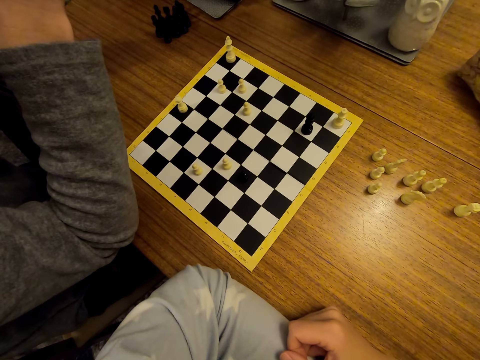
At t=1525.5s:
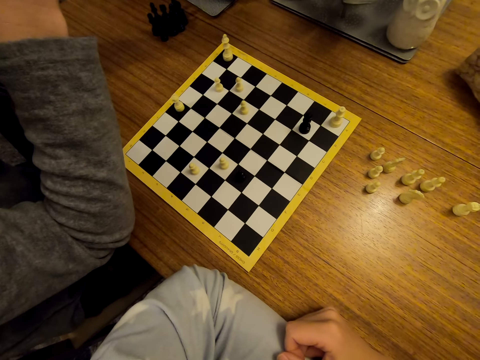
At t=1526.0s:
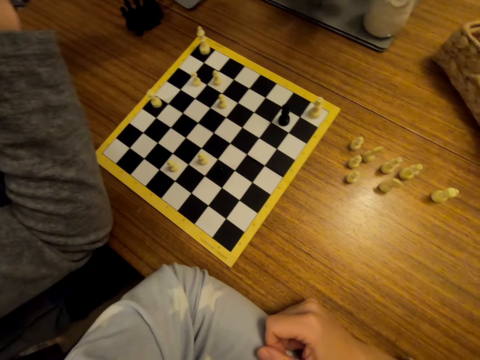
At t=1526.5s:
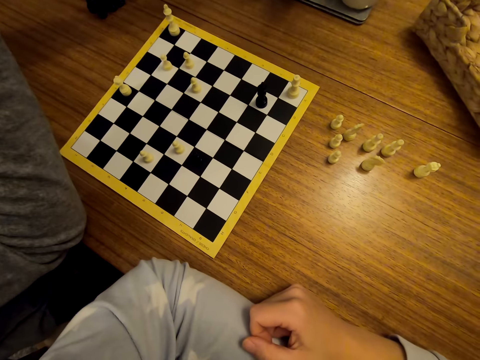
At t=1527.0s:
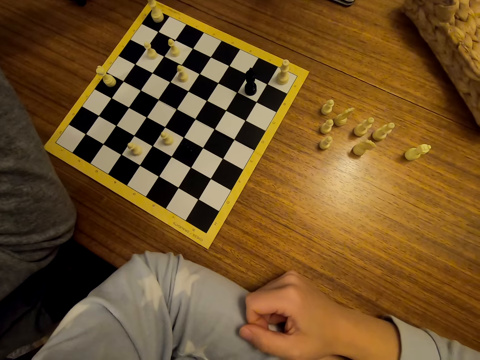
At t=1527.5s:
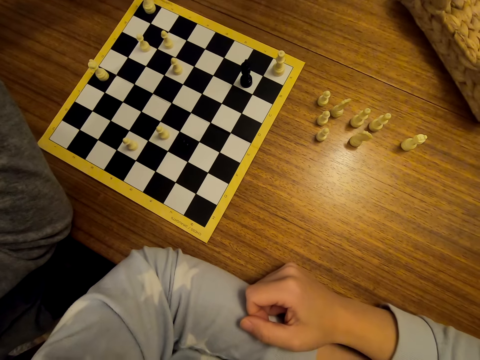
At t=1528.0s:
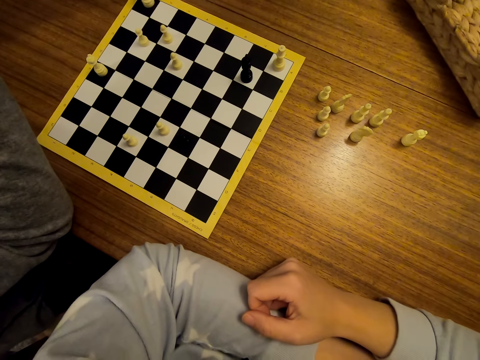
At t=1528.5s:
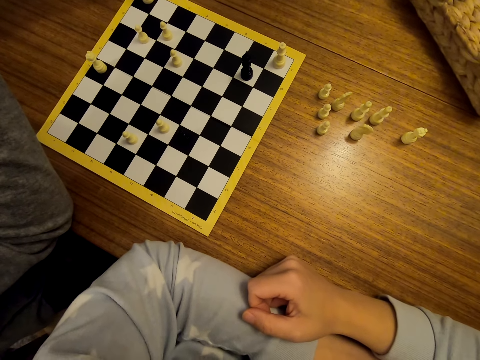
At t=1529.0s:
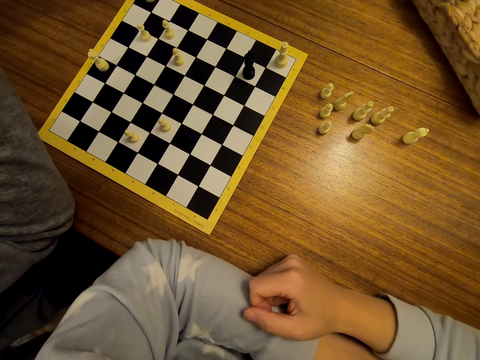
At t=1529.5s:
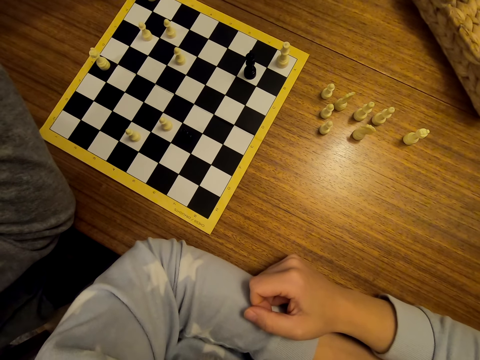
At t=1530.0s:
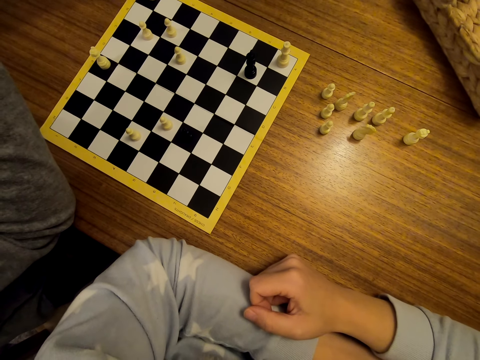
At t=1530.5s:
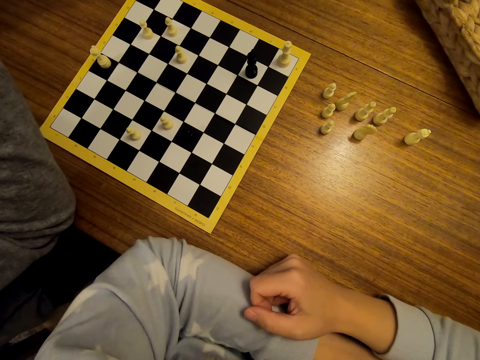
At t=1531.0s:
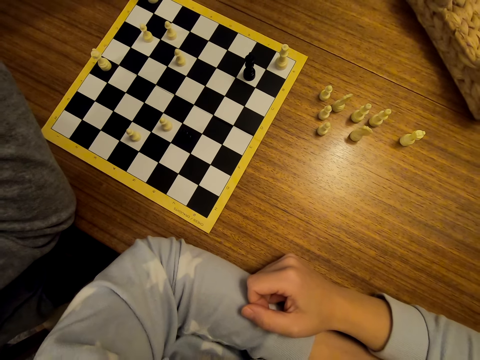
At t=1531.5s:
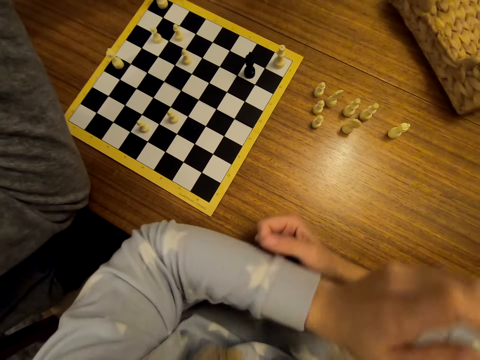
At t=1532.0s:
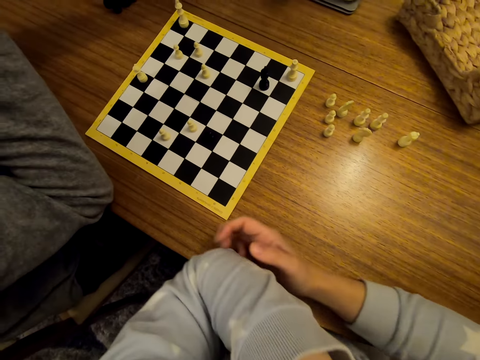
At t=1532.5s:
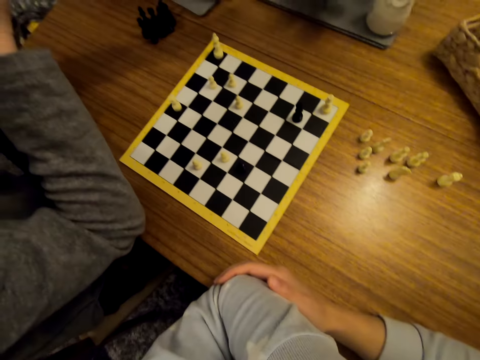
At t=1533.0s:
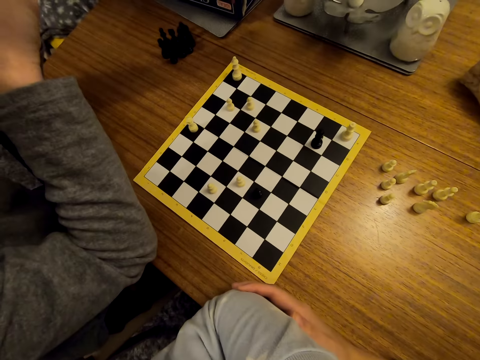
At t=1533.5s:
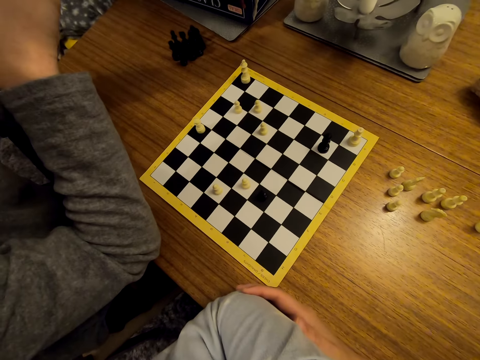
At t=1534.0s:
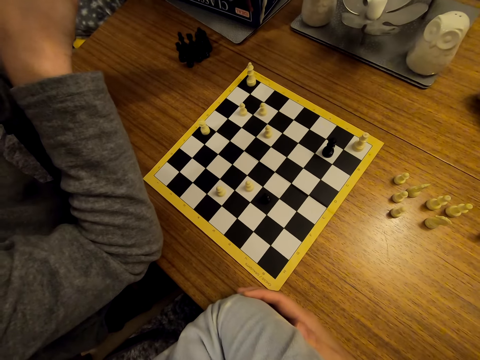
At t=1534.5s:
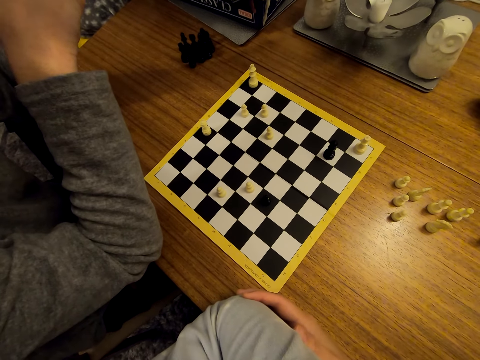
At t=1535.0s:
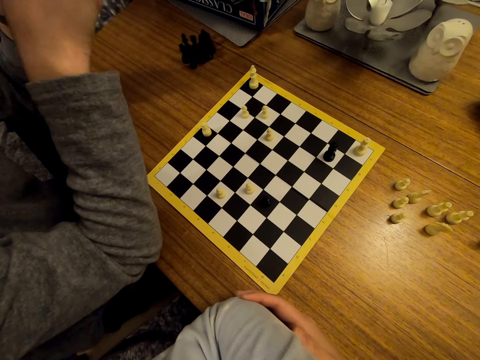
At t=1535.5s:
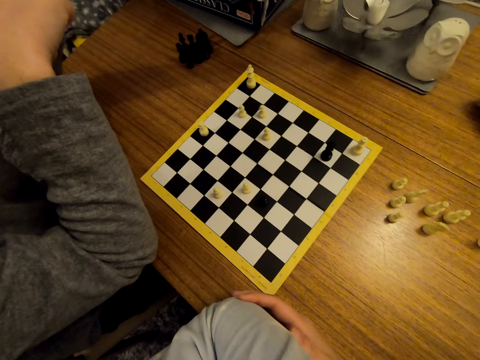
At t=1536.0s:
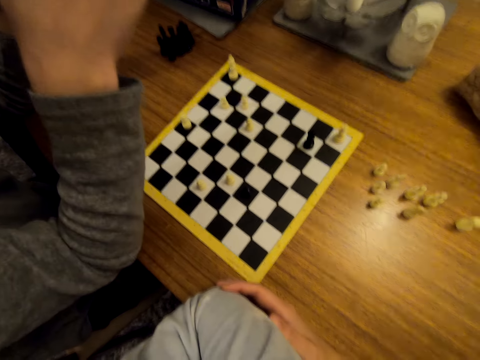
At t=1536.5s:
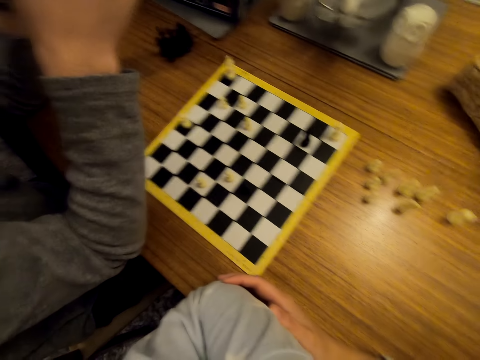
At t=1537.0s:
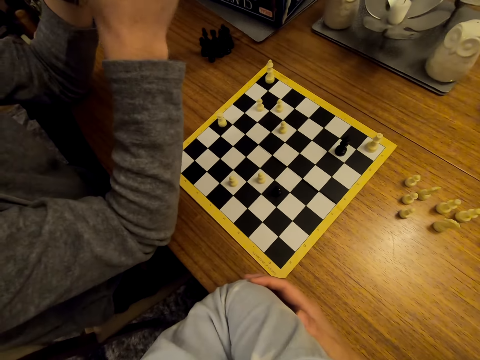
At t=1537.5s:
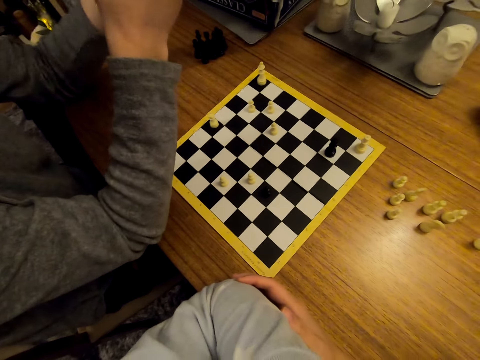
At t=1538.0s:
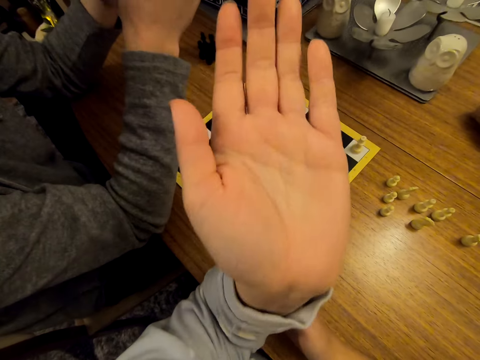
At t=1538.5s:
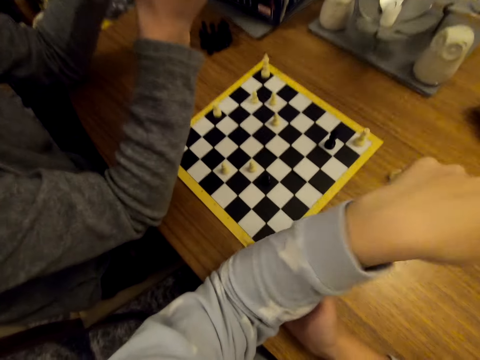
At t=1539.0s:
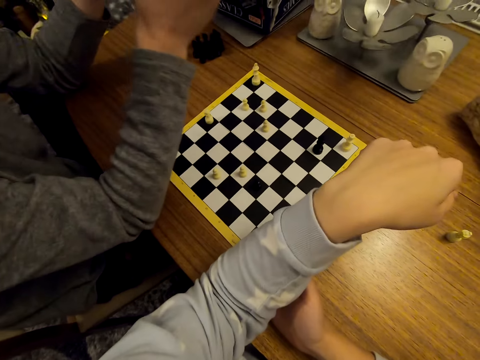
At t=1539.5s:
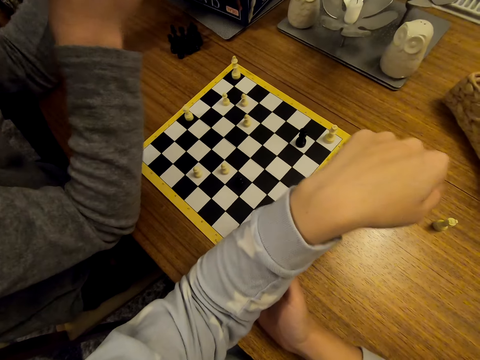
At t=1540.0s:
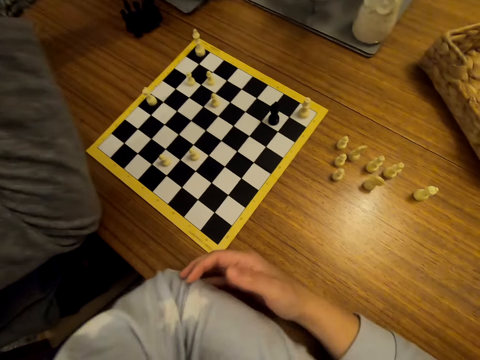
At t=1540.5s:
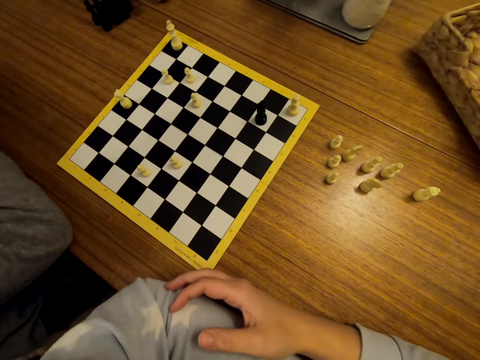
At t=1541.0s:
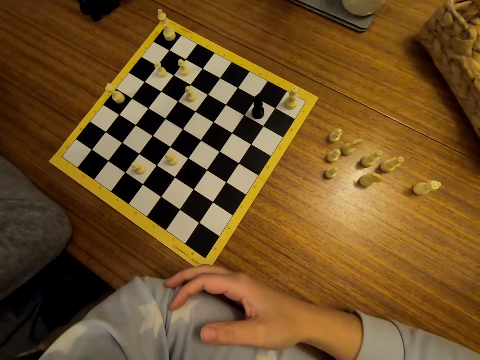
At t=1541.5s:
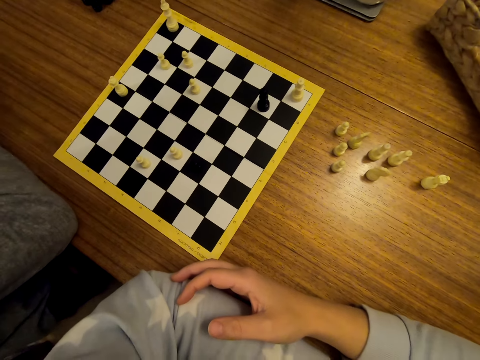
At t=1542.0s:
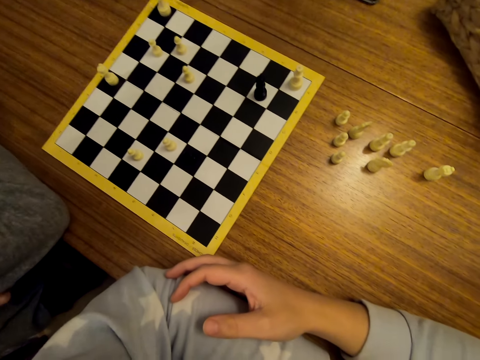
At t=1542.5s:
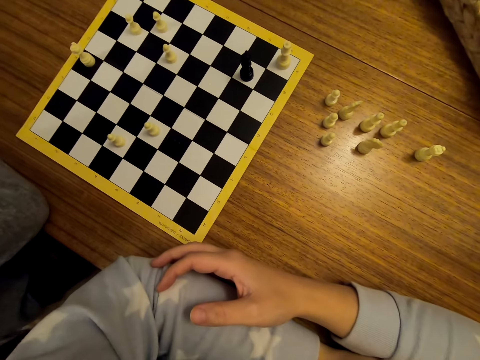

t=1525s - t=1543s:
A man stares at the chess. The camera wearer stares at the chess. The man converses with the camera wearer. The camera wearer stretches her hand.

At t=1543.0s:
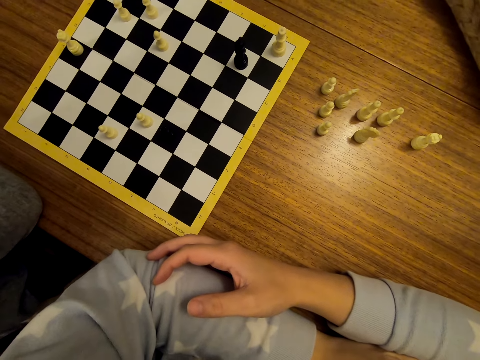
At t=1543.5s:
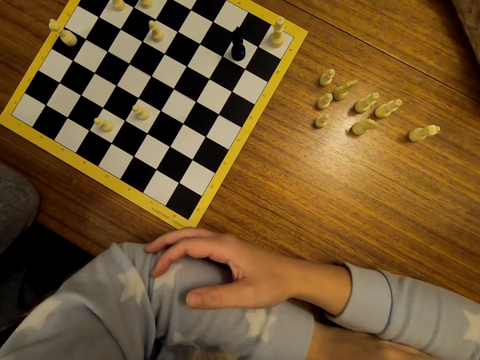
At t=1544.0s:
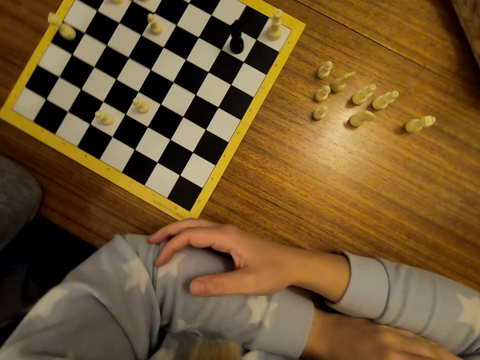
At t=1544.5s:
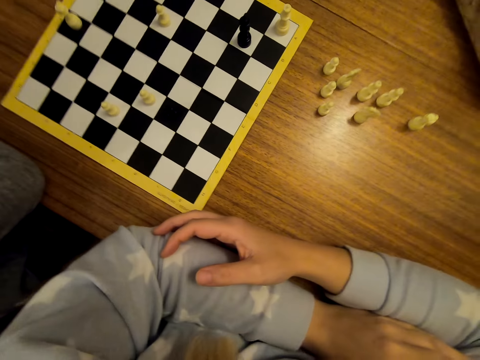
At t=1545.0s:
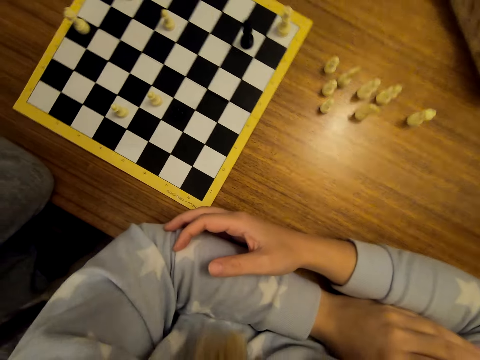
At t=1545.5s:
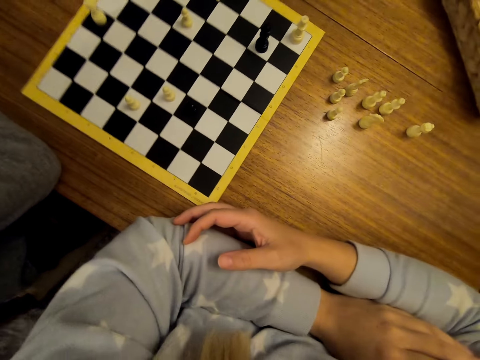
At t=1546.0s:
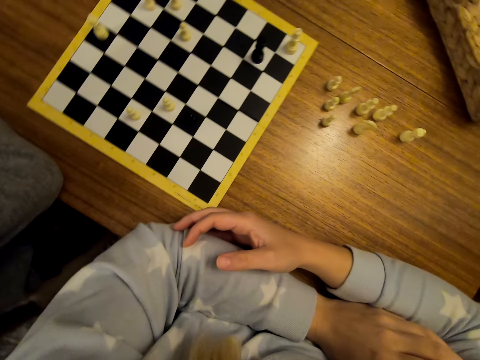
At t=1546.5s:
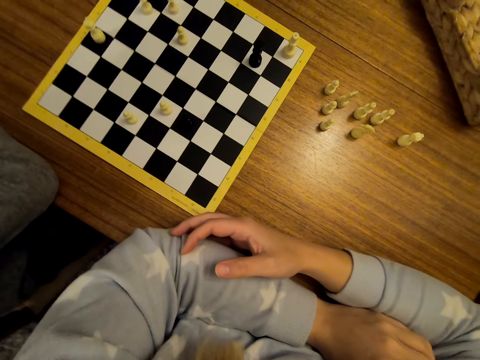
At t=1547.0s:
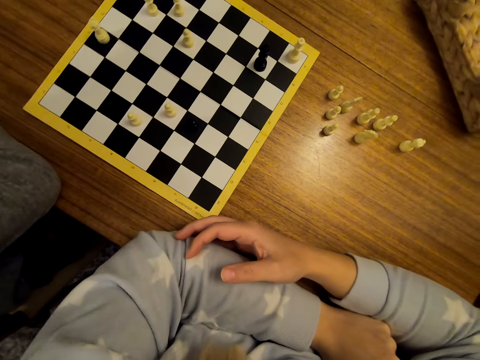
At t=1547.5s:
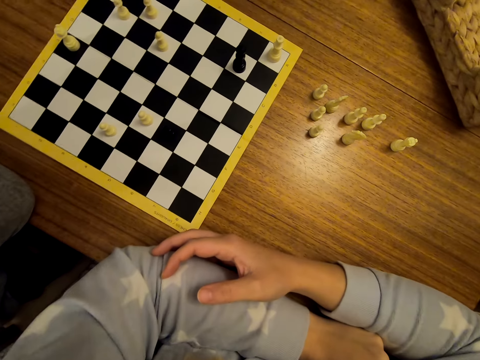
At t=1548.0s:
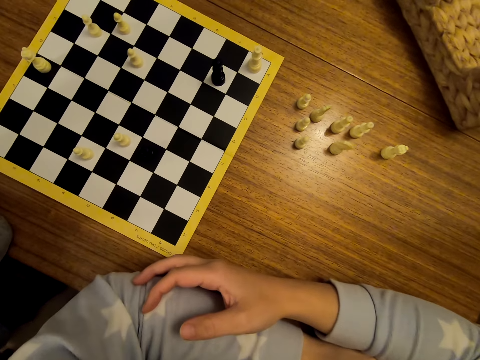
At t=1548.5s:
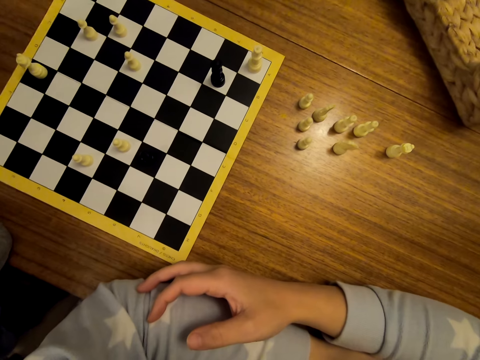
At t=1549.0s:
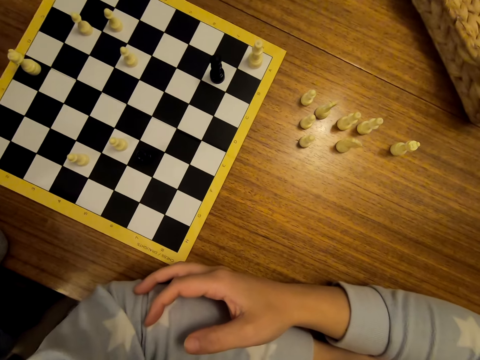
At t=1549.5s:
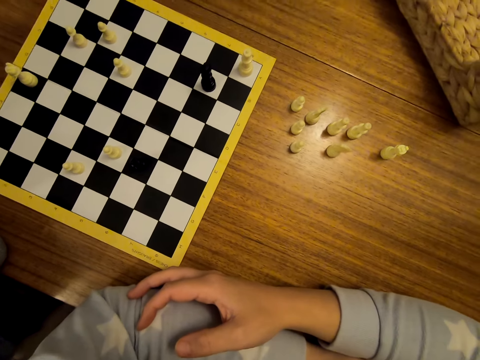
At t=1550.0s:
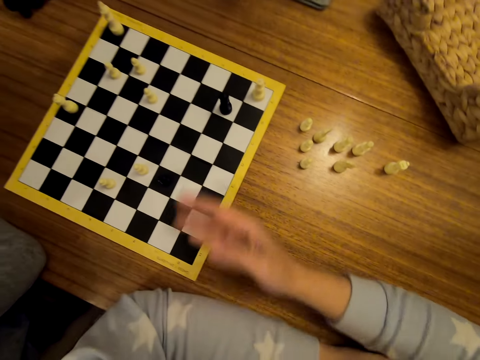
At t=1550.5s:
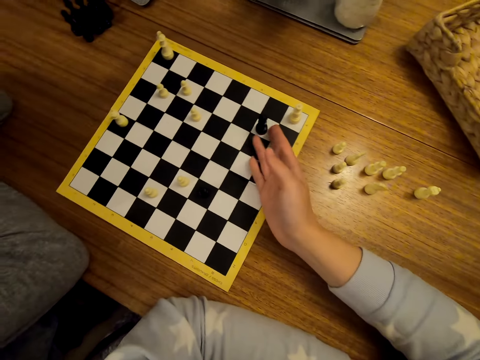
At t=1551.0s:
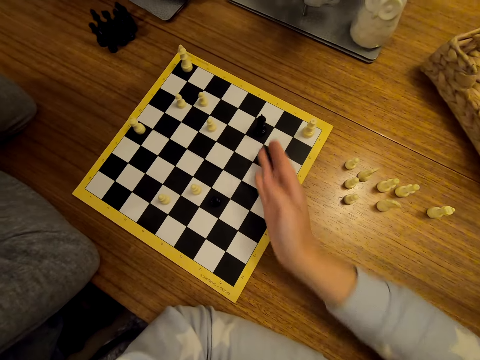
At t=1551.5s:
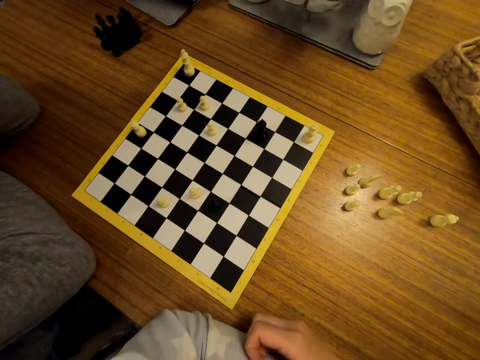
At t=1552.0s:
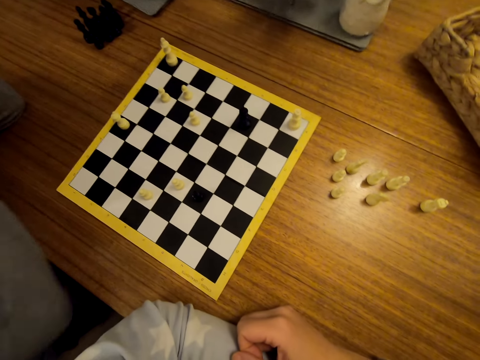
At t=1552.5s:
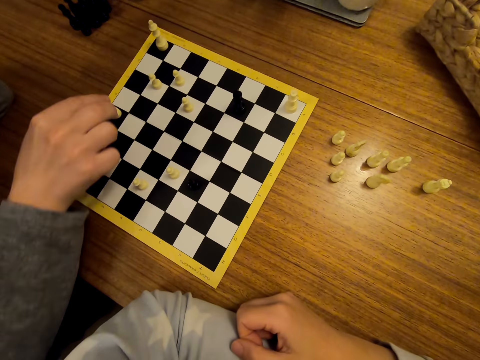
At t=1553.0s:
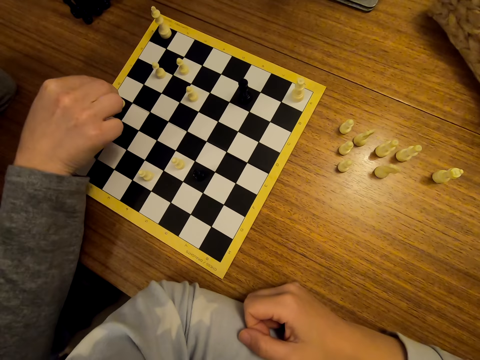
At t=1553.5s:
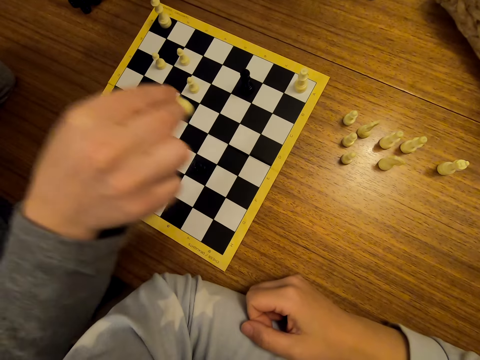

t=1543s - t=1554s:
The camera wearer shifts a chess piece on the chess board. They stare at the chess. A man shifts a chess piece on the chess board.
